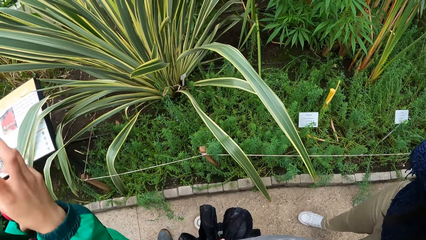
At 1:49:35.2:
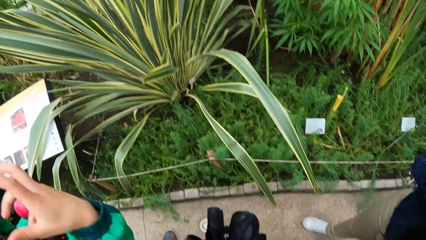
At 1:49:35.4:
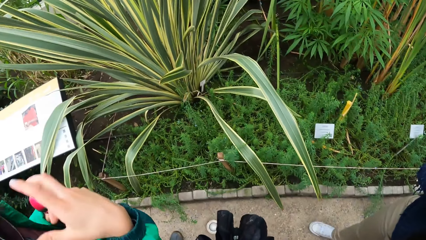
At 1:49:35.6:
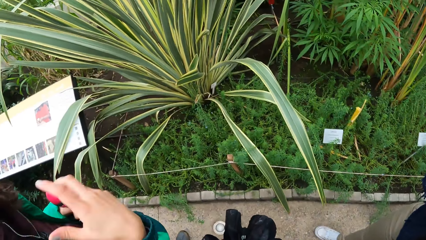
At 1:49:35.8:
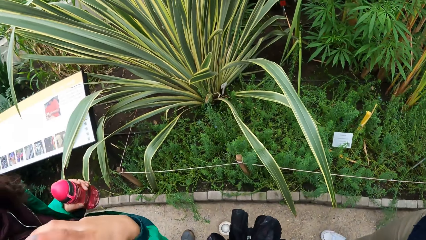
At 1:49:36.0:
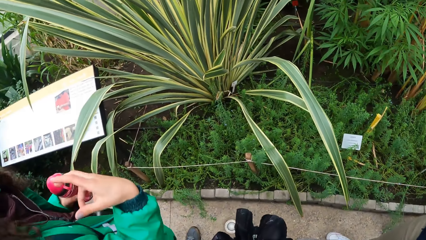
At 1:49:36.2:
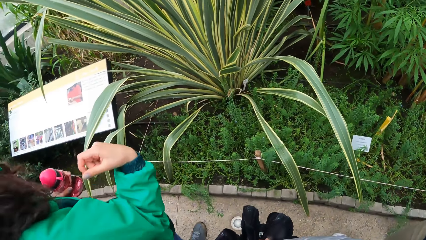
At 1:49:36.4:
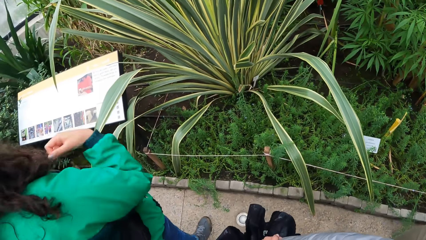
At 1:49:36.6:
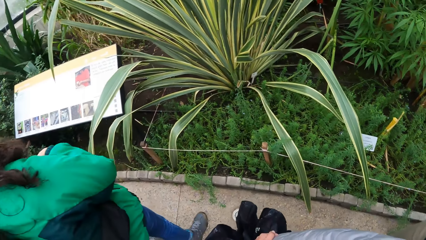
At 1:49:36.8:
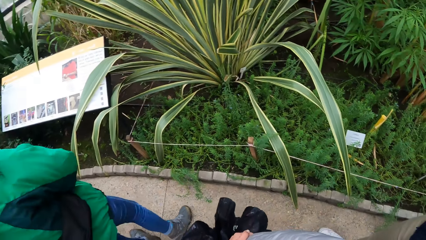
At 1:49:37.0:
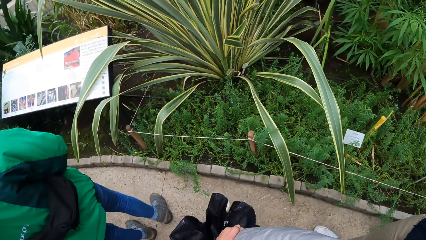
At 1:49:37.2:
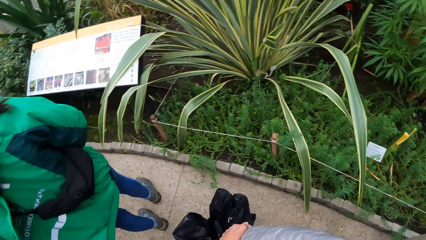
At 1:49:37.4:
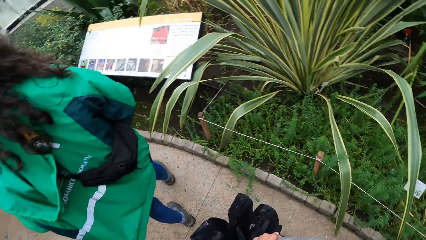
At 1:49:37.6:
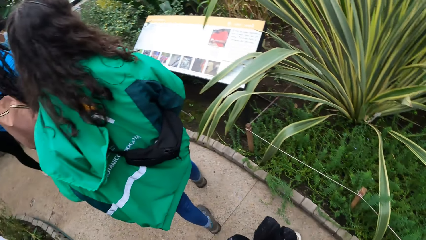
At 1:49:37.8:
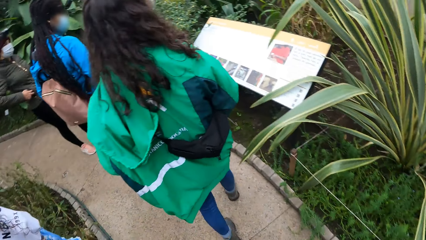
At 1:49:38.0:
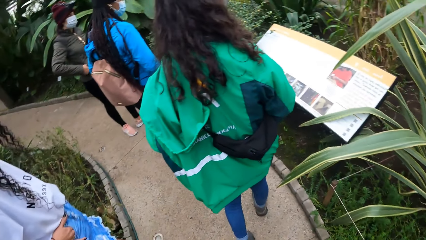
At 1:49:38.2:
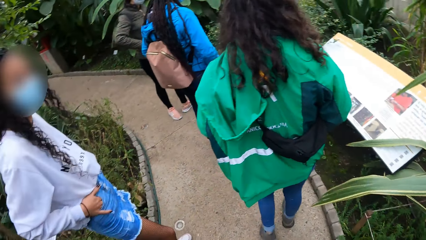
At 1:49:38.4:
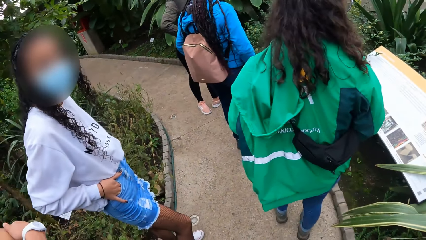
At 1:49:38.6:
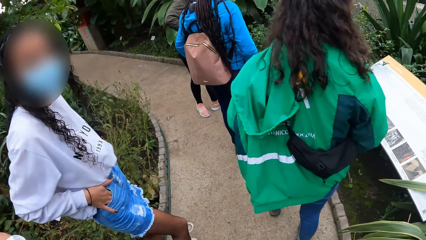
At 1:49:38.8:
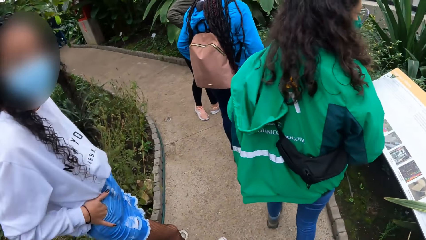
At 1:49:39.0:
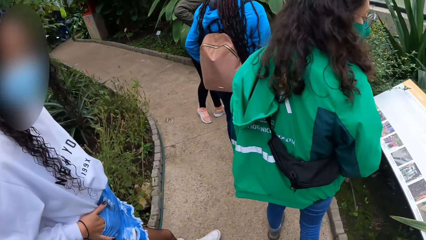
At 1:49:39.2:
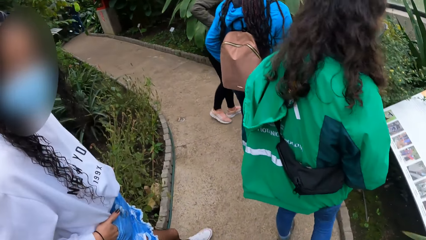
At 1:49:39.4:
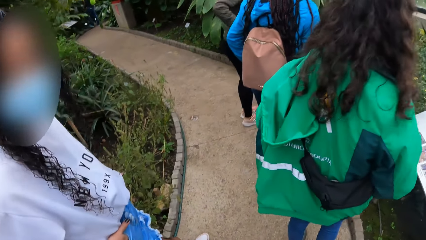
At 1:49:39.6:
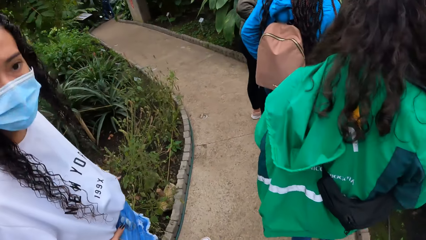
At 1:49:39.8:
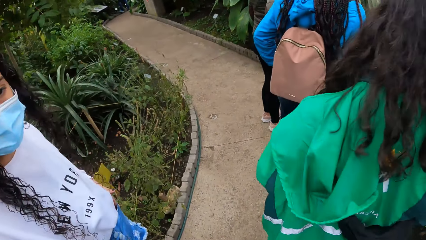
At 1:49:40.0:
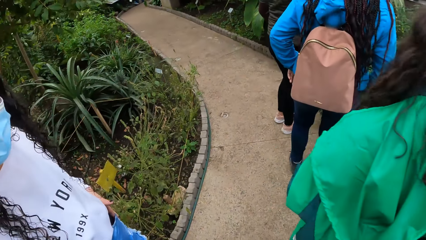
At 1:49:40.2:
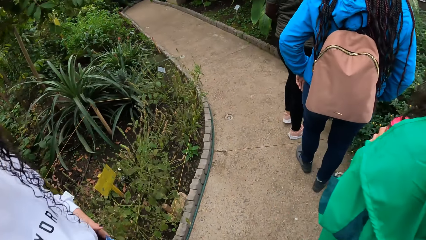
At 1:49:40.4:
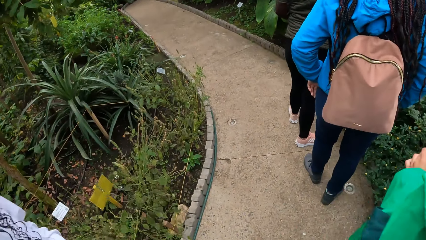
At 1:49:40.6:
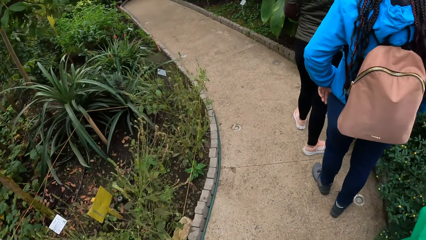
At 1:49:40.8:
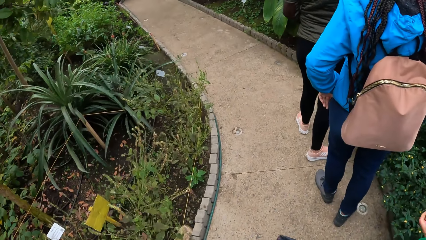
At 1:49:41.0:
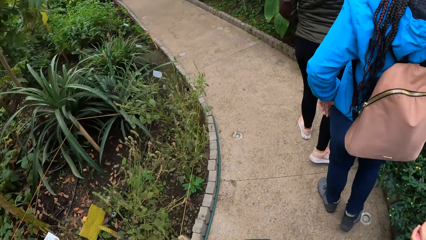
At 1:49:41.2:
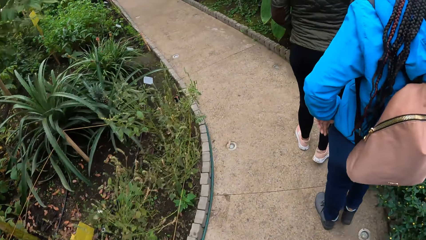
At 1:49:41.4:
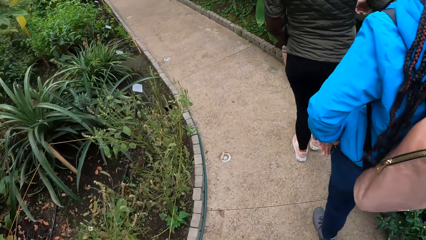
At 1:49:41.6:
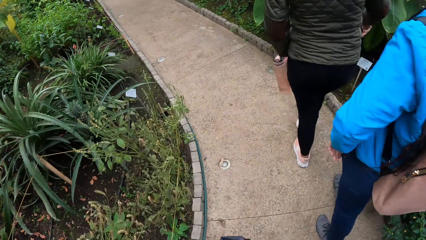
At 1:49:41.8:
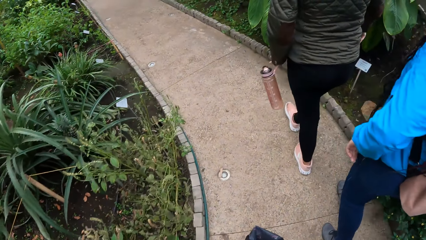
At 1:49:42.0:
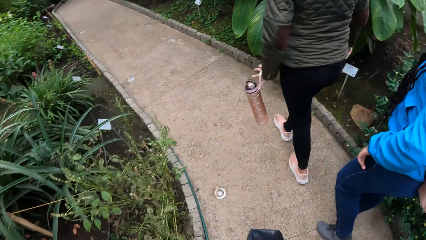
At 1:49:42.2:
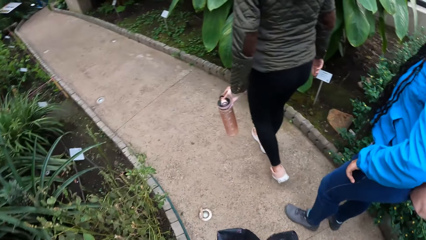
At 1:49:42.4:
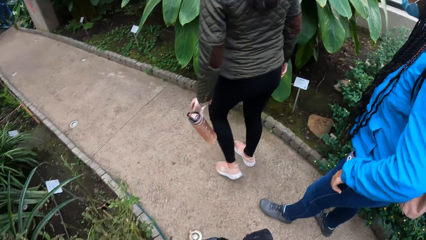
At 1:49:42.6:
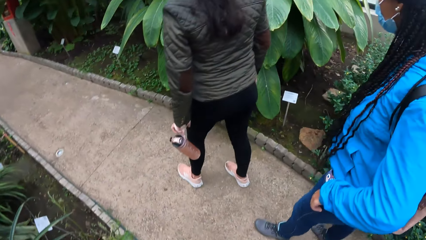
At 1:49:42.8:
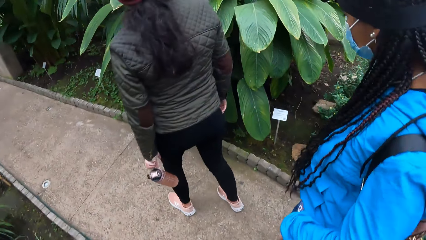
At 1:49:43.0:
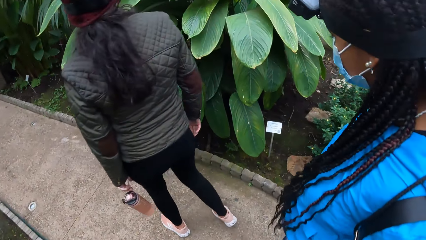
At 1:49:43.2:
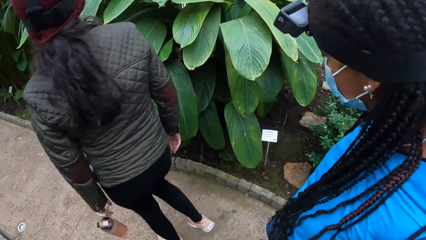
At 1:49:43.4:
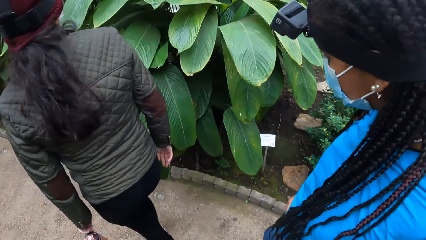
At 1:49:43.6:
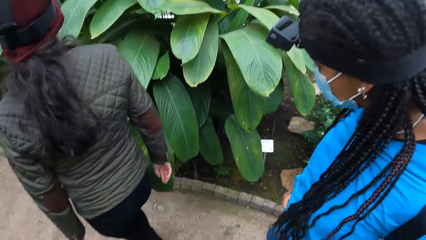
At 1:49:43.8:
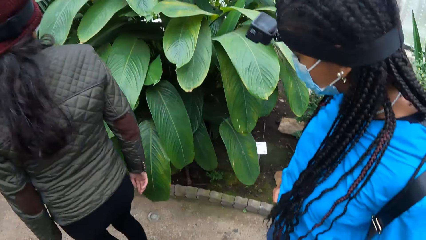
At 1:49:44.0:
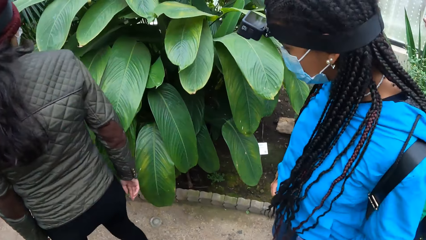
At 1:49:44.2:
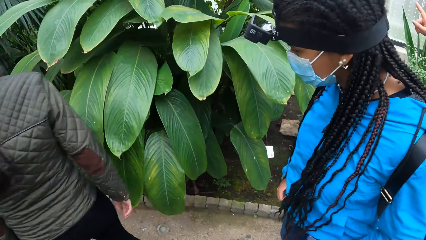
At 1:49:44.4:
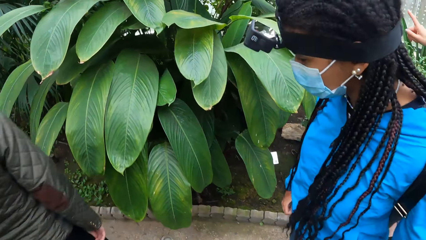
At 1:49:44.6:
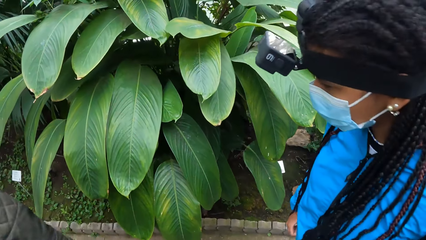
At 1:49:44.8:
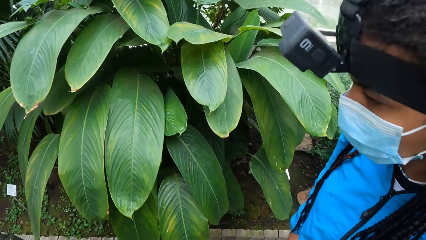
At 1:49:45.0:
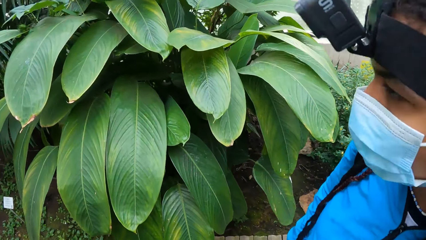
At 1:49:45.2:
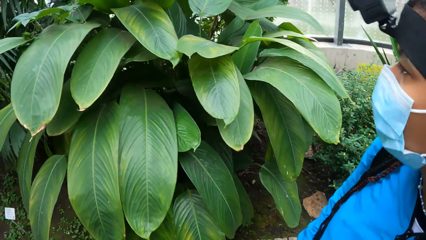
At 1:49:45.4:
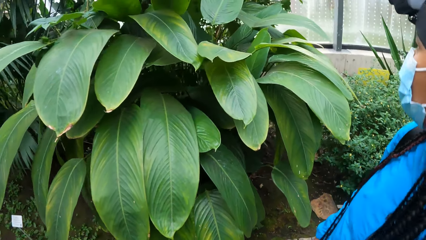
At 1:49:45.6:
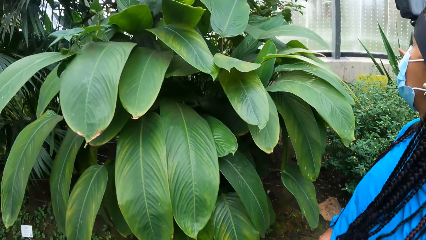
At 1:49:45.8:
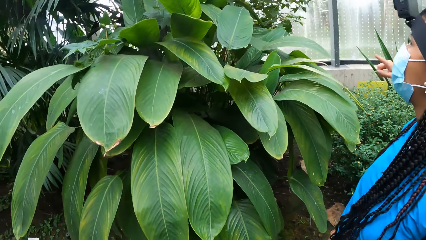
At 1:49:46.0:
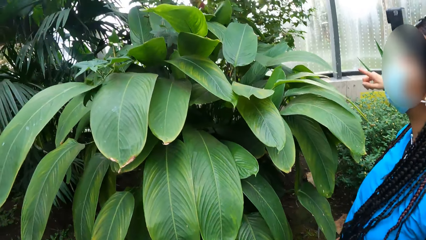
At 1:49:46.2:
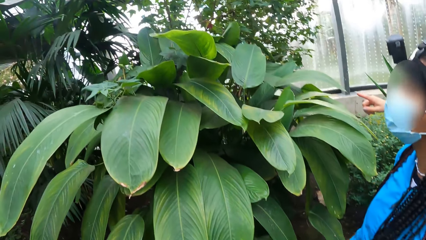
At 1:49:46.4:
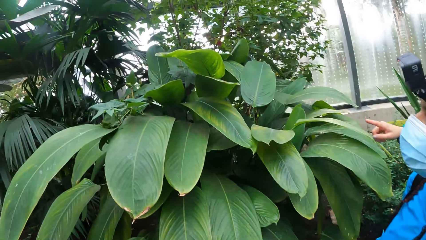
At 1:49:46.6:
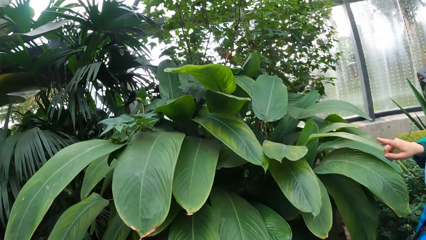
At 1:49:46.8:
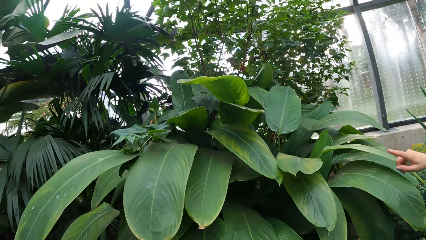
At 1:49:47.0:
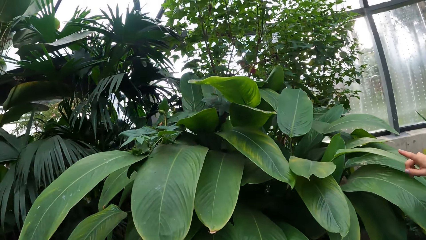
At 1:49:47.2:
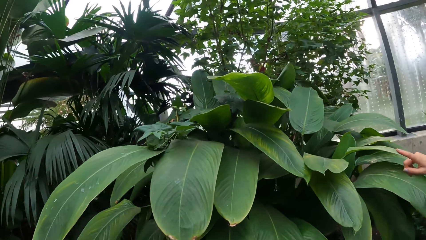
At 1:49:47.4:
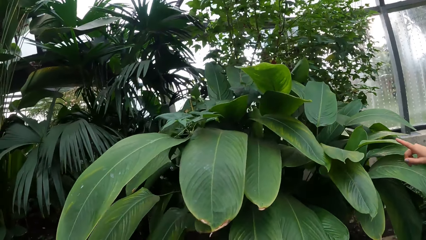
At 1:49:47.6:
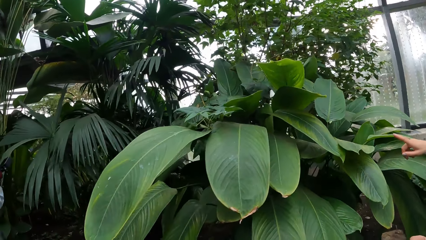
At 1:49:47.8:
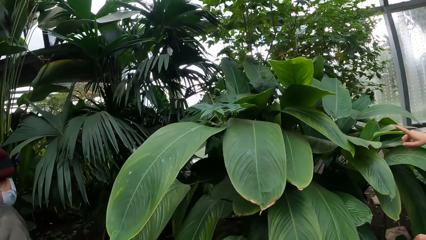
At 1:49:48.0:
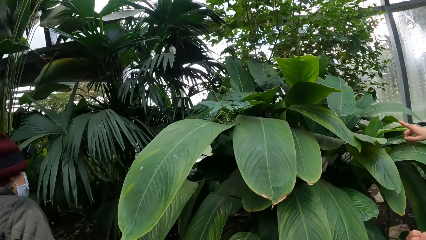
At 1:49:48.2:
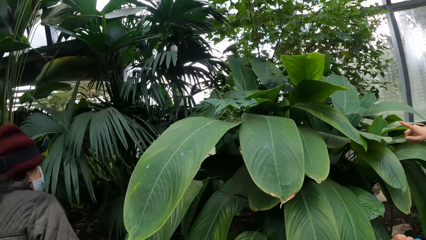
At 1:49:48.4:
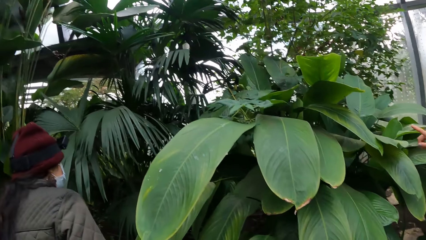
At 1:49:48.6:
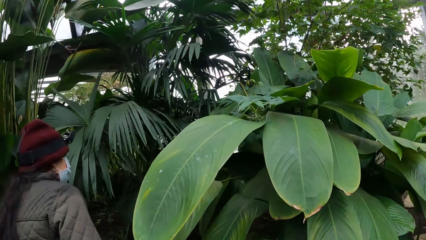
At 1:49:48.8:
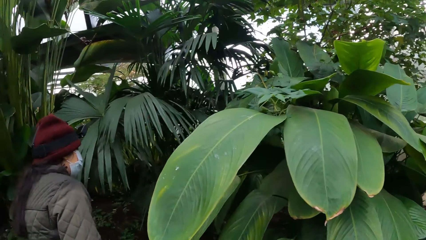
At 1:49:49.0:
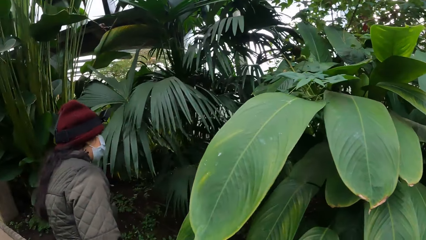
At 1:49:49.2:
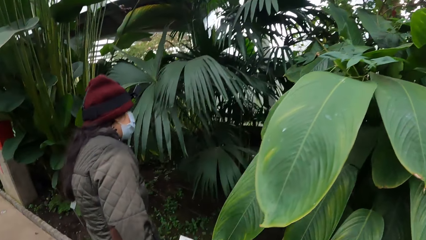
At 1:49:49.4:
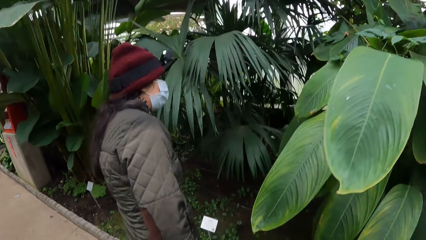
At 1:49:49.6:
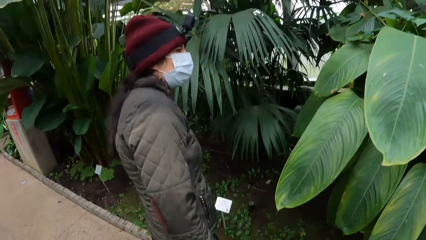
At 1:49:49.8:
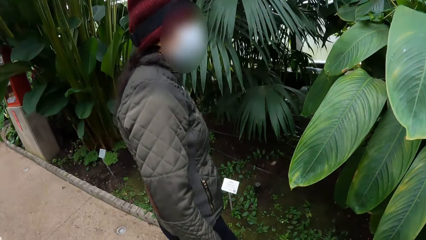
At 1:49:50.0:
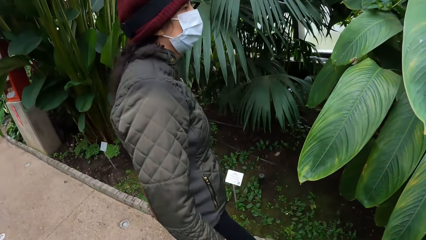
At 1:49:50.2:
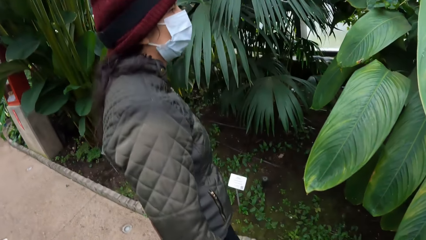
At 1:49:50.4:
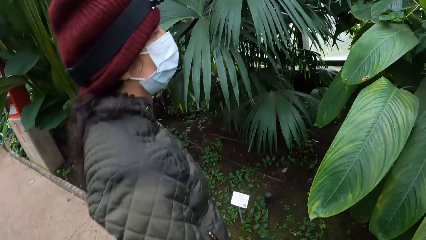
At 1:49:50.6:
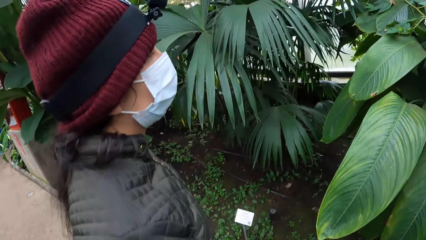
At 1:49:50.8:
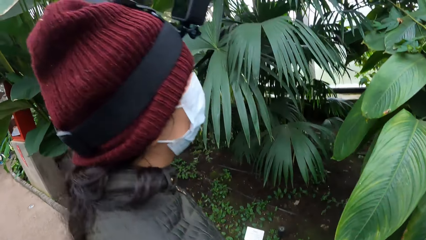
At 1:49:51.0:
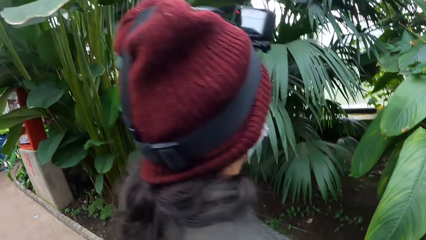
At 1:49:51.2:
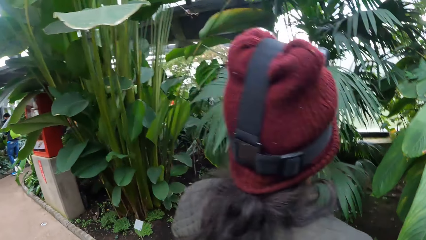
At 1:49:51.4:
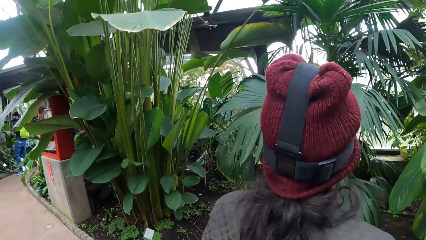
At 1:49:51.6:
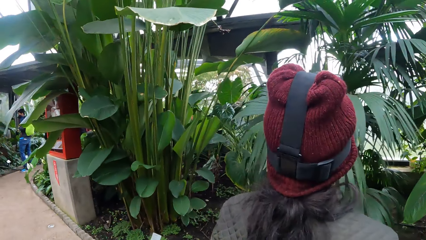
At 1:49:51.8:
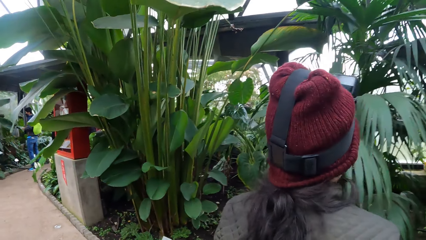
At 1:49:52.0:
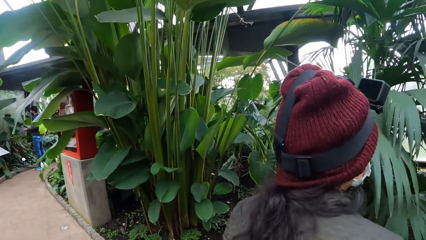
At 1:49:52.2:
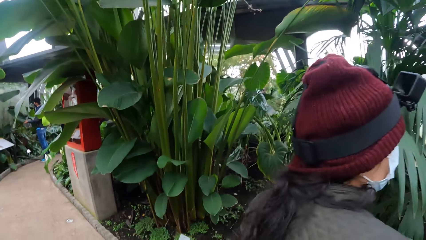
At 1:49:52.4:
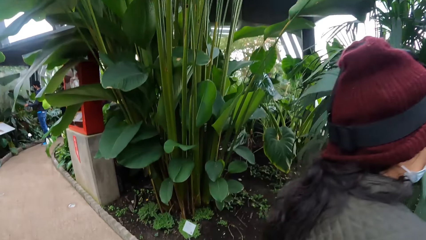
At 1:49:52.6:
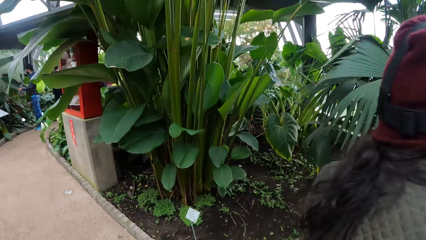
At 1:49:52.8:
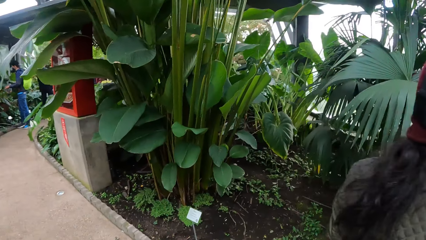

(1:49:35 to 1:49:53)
The camera wearer turns forward. The woman walks on the walkway with the group of people. The camera wearer walks forward. They turn right. The woman points at a plant with her right hand. She converses. The camera wearer walks forward.
